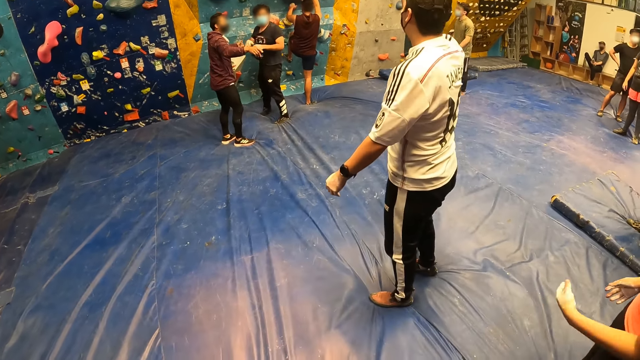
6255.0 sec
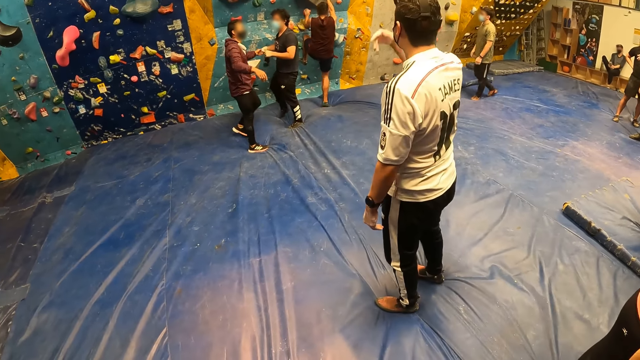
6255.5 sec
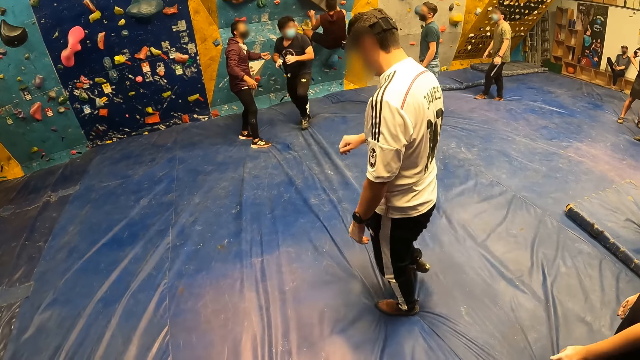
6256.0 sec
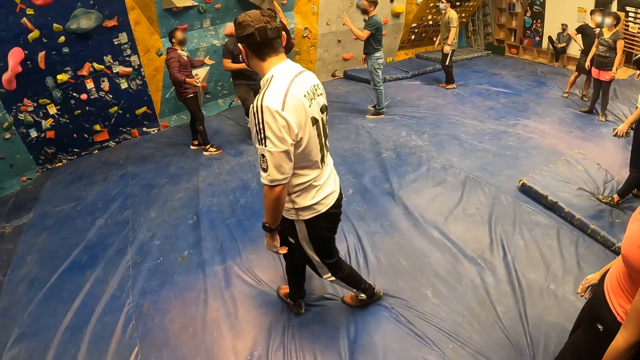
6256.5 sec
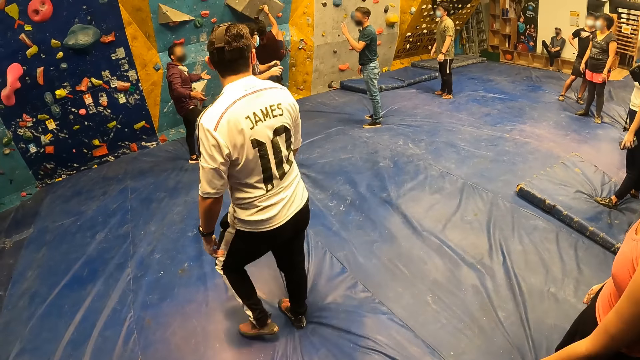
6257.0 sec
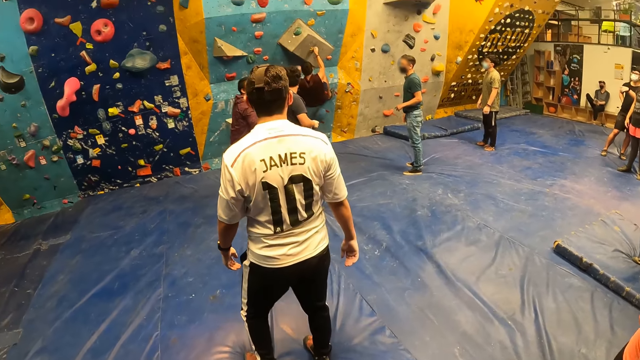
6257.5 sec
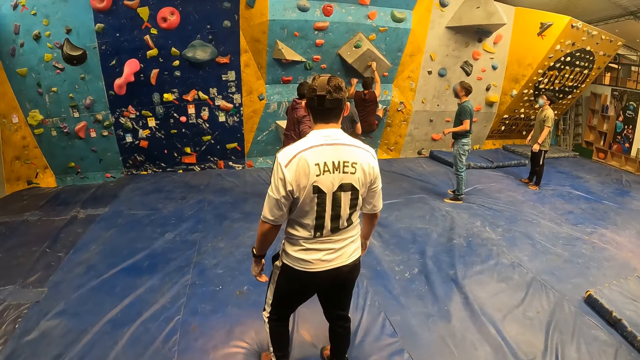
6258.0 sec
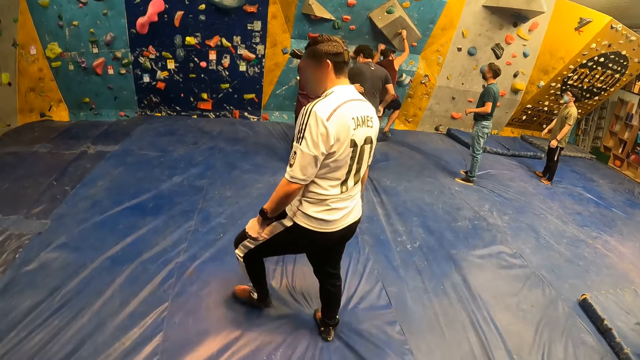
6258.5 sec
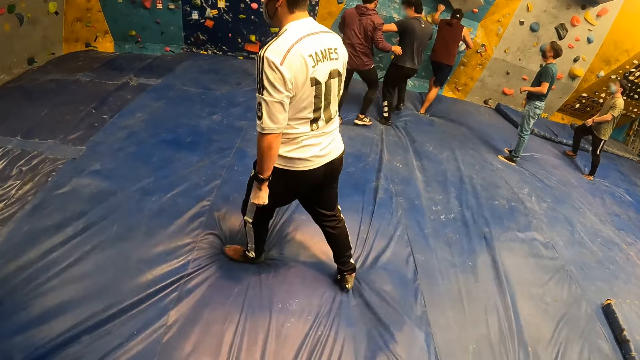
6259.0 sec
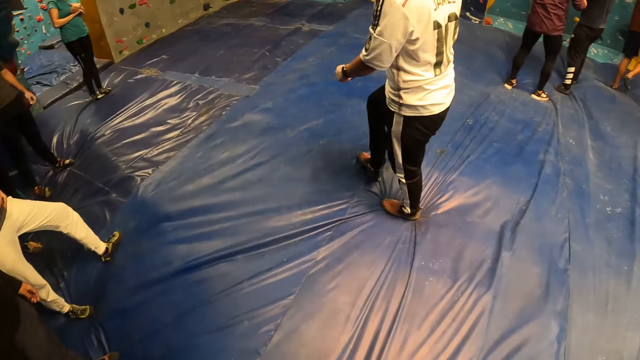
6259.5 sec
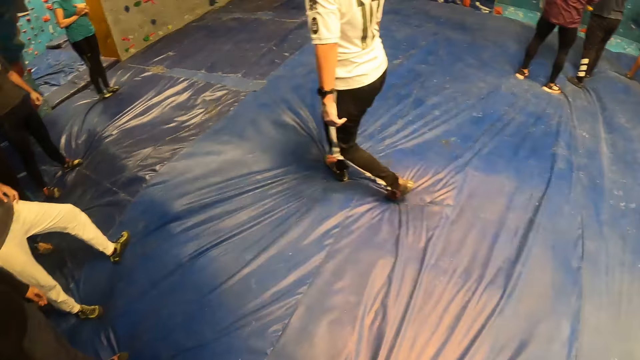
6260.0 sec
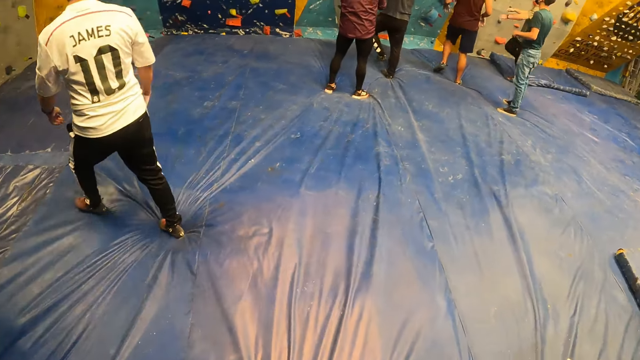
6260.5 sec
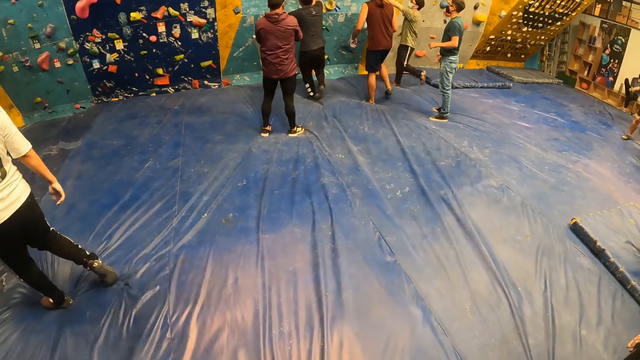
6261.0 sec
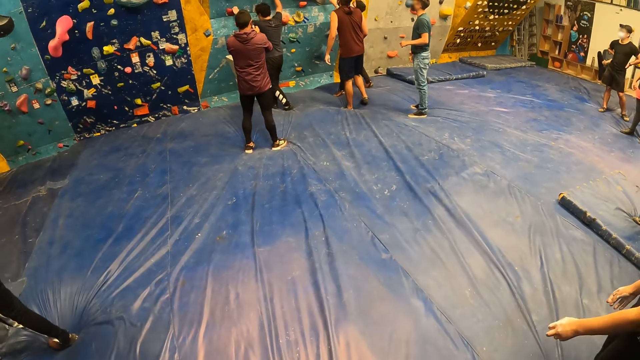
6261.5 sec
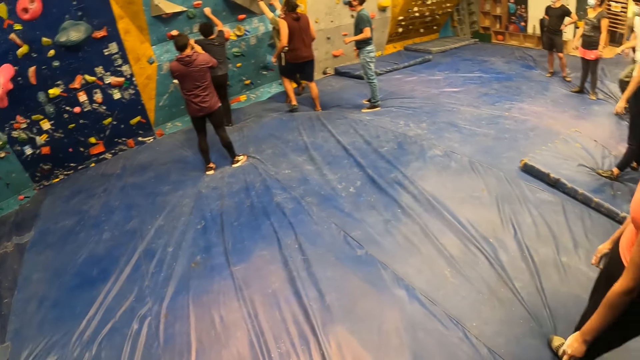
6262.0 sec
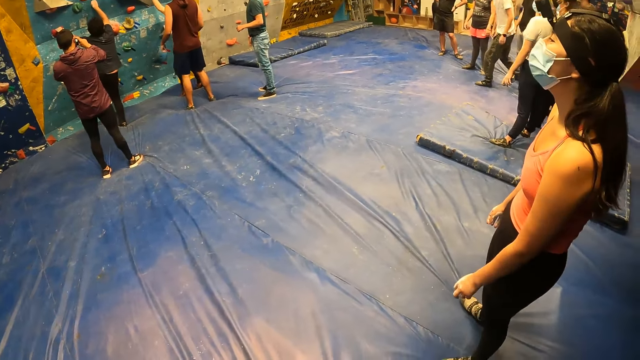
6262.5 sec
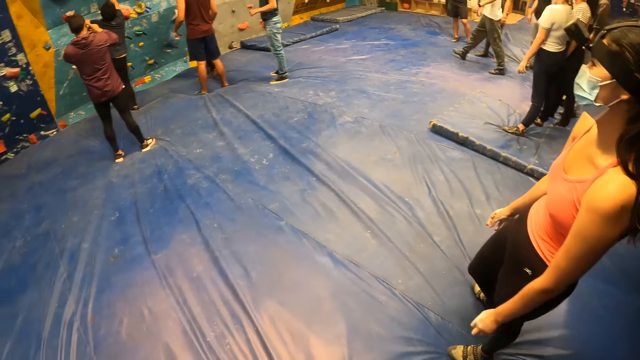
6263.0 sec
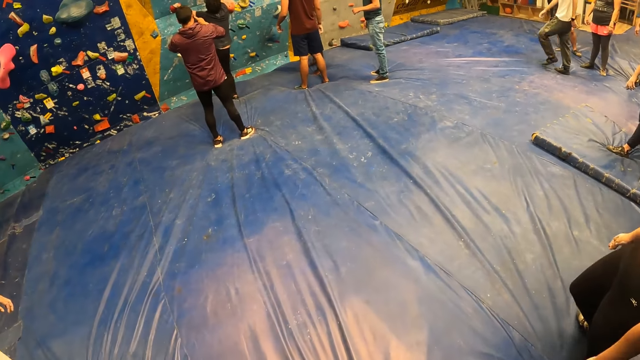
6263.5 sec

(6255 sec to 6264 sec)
A man talks to another man. The camera wearer looks around.

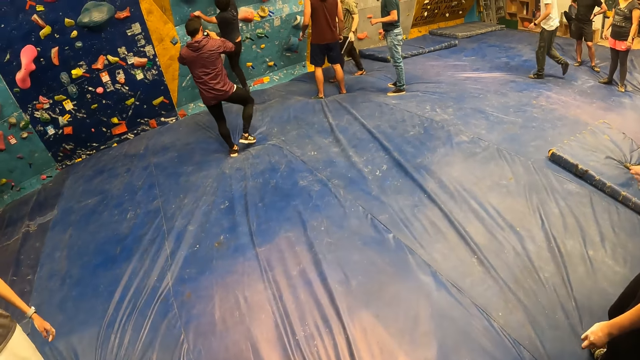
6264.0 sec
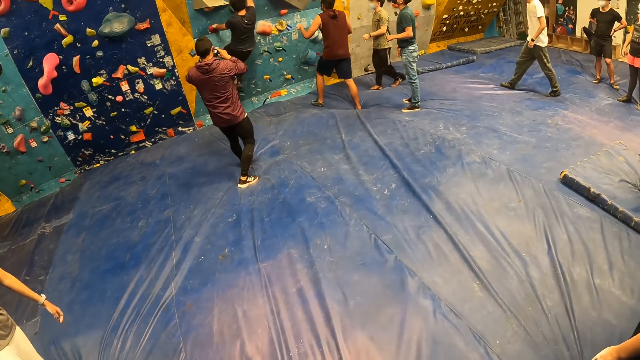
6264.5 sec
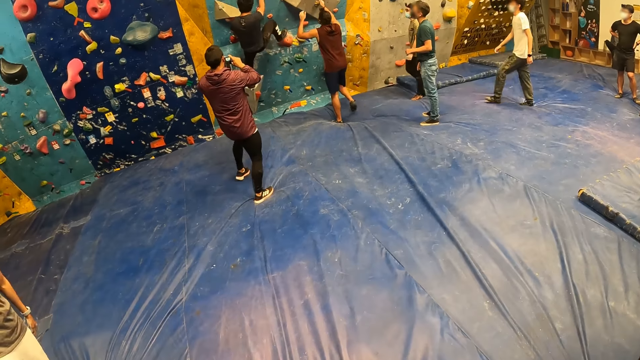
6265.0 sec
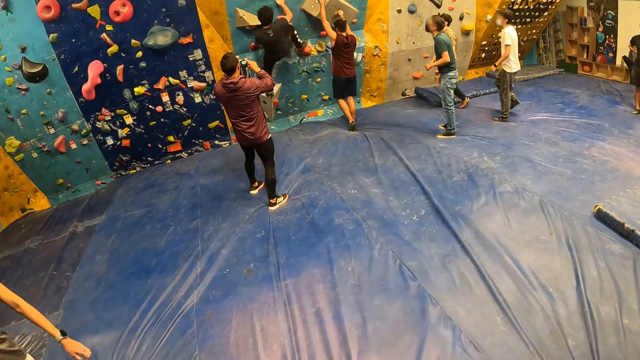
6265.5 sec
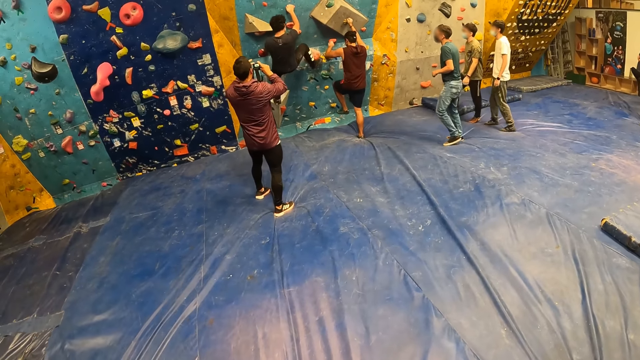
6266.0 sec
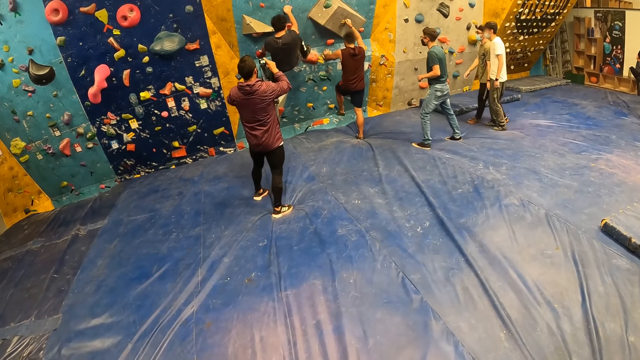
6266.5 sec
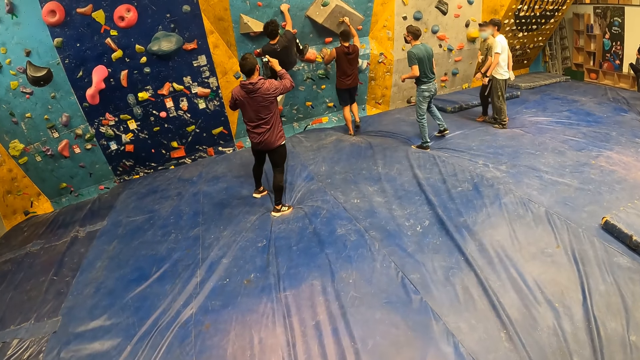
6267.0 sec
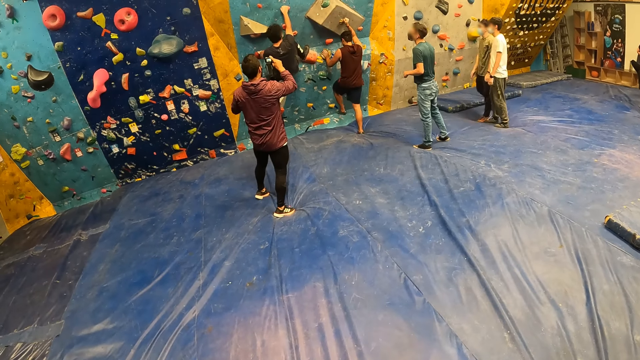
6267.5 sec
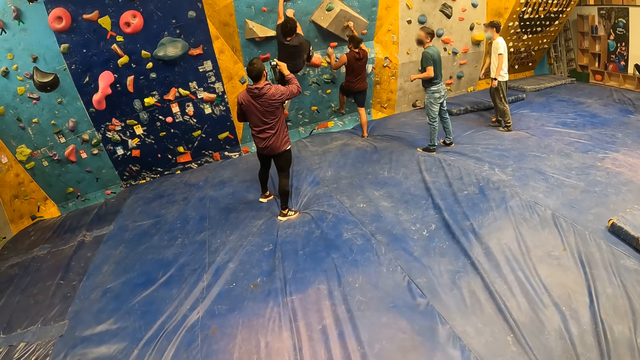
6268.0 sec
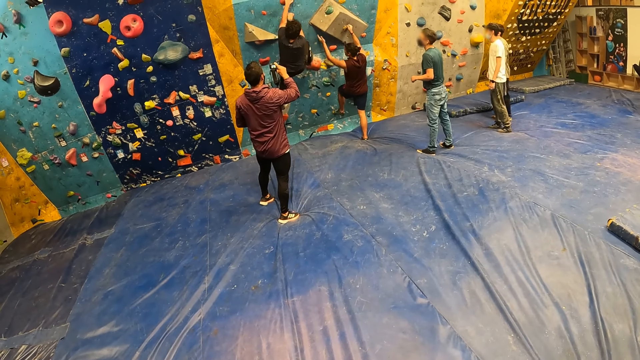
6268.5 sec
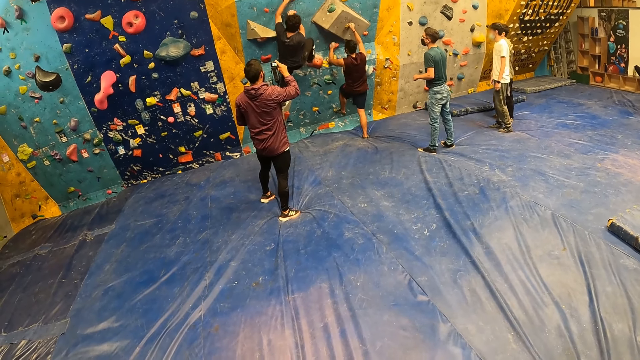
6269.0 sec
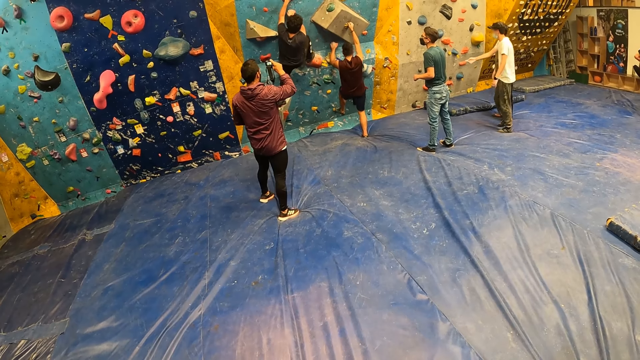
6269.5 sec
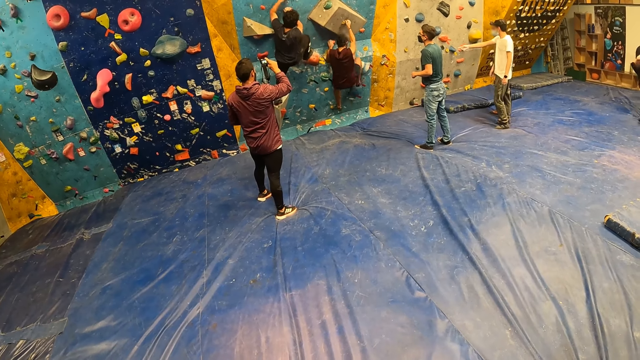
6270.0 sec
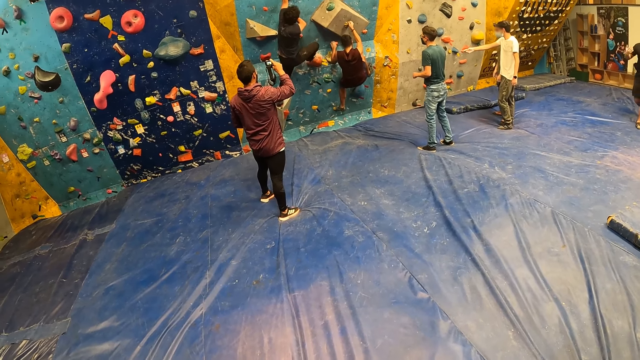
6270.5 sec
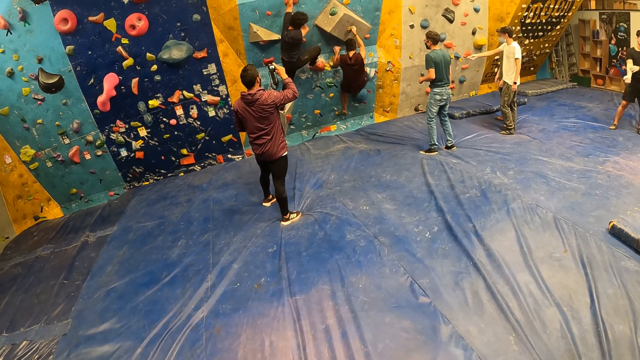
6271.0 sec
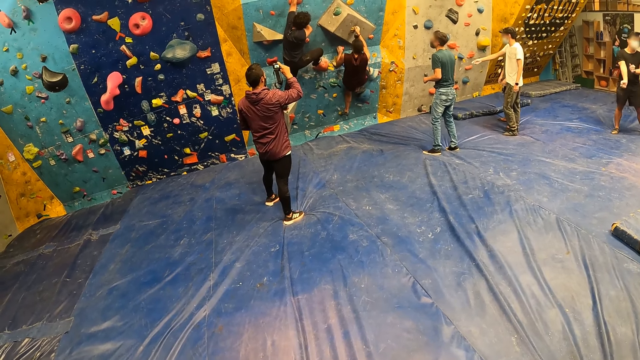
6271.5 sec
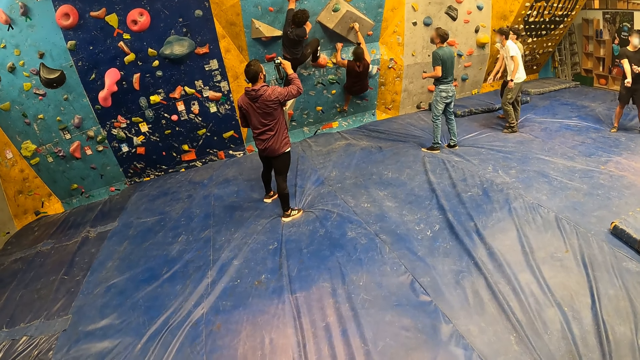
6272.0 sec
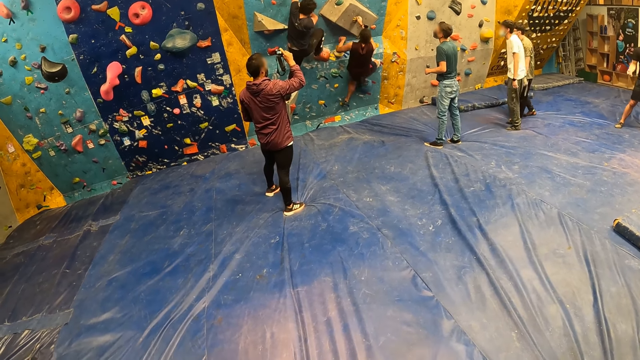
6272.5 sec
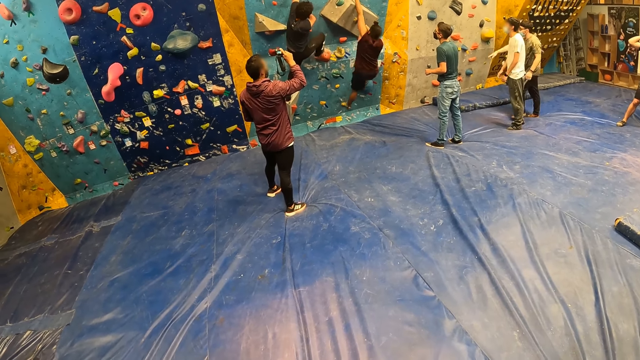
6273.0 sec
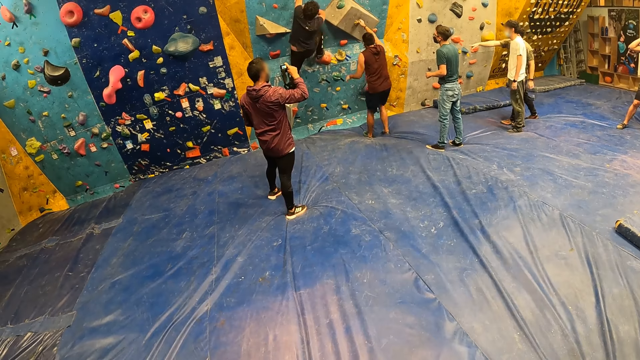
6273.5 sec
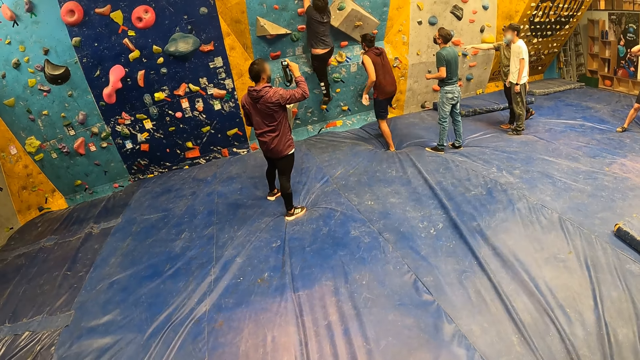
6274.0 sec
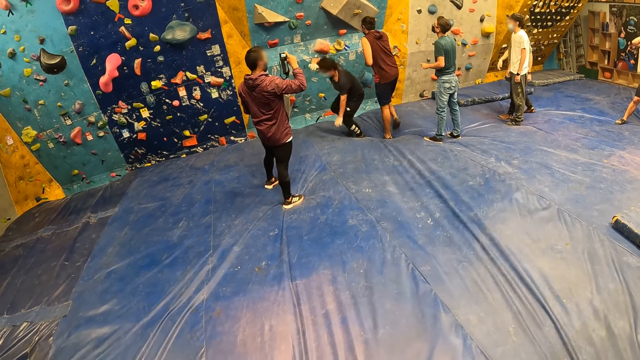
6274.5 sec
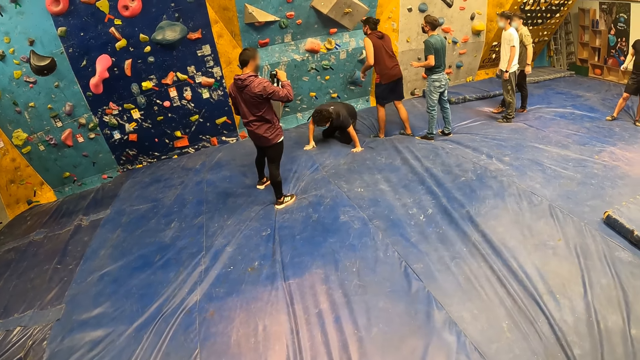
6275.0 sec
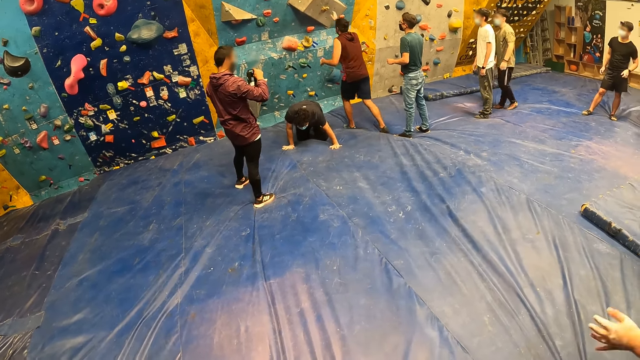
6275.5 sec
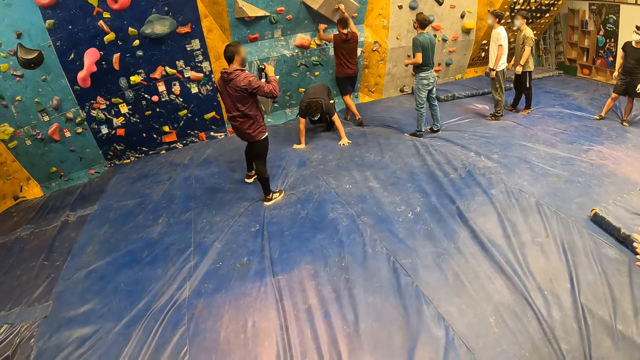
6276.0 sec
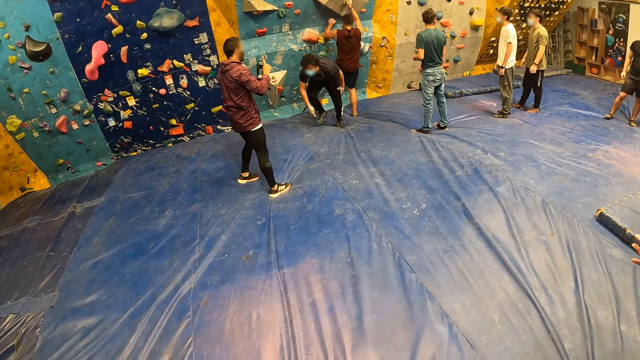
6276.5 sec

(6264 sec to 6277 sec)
A man holds a head camera with both hands. Another man records the people climbing the wall with a camera. Another man climbs up the climbing wall. The man falls from the climbing wall. Another man points with his right hand. Another man jumps down from the climbing wall.
